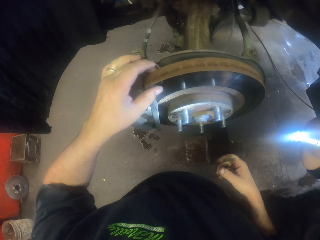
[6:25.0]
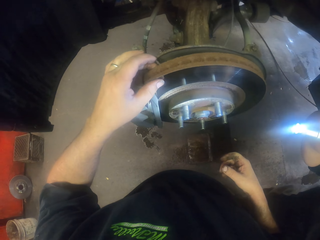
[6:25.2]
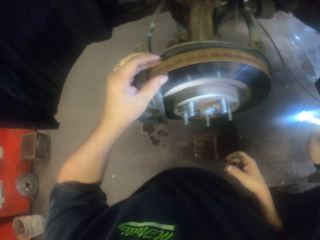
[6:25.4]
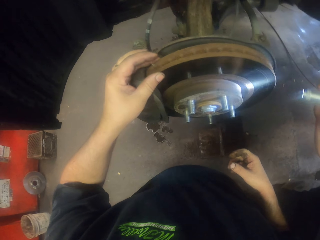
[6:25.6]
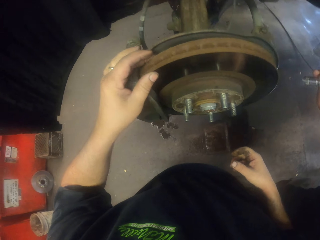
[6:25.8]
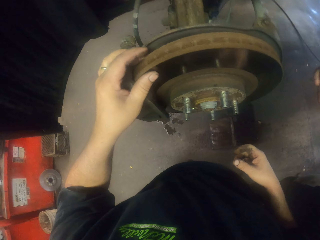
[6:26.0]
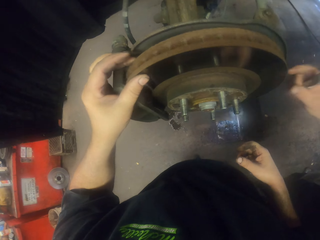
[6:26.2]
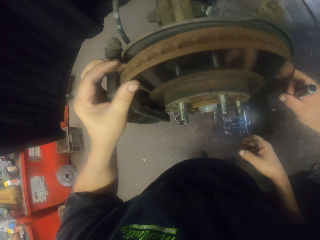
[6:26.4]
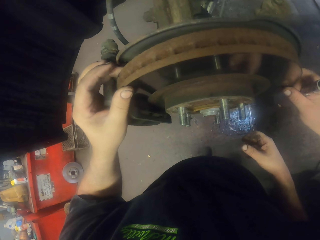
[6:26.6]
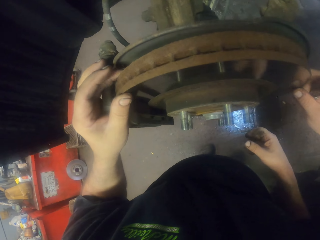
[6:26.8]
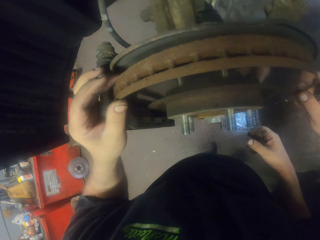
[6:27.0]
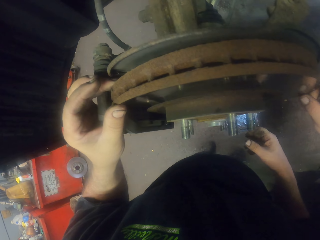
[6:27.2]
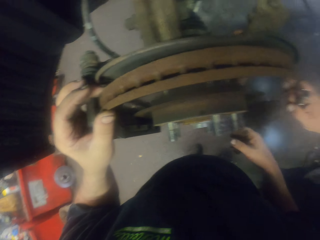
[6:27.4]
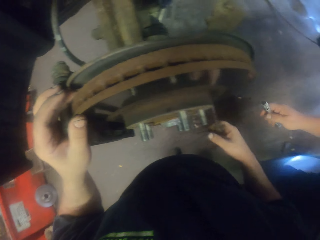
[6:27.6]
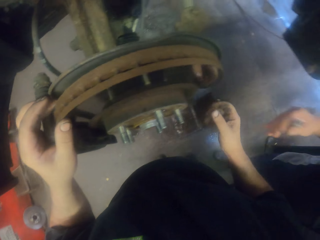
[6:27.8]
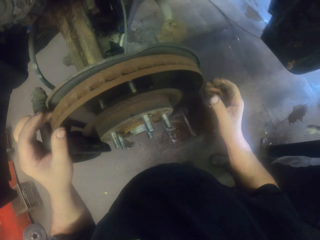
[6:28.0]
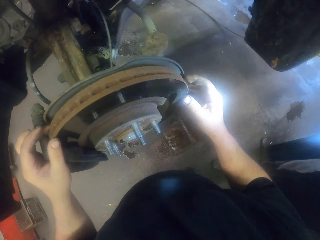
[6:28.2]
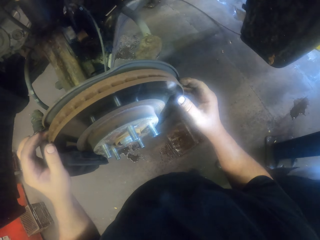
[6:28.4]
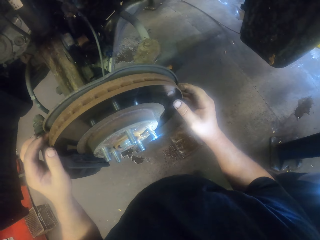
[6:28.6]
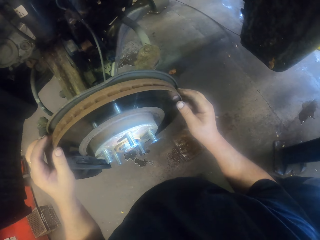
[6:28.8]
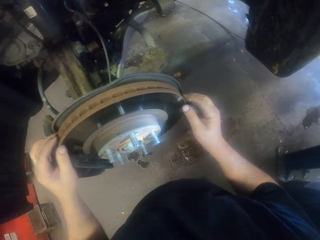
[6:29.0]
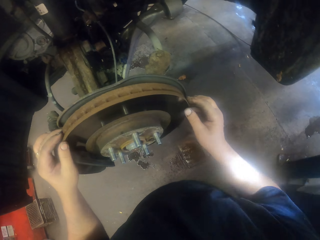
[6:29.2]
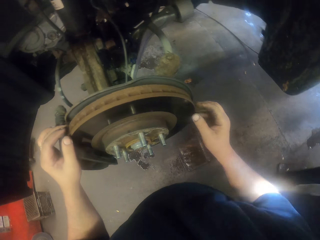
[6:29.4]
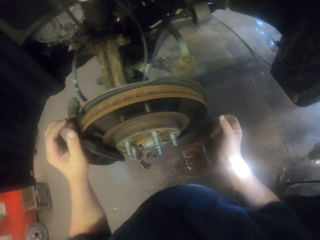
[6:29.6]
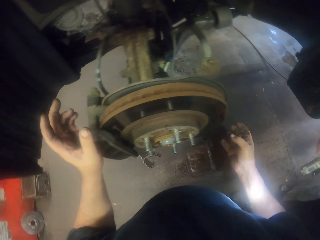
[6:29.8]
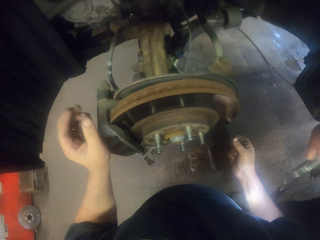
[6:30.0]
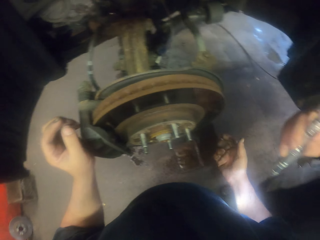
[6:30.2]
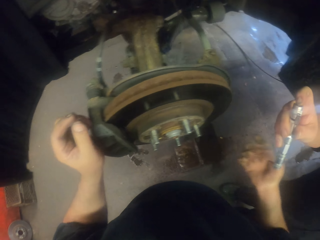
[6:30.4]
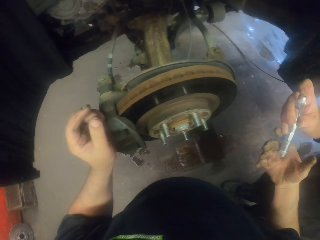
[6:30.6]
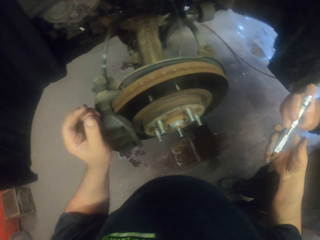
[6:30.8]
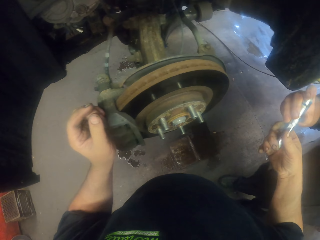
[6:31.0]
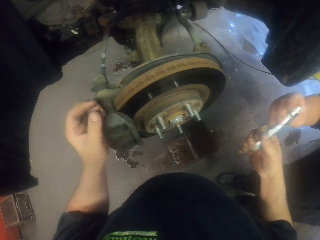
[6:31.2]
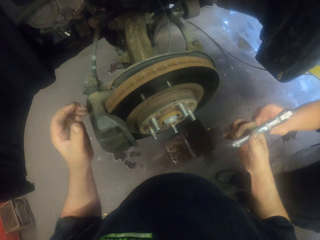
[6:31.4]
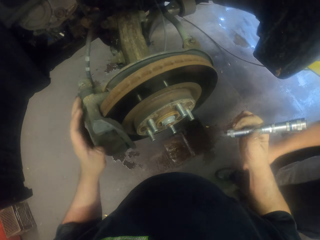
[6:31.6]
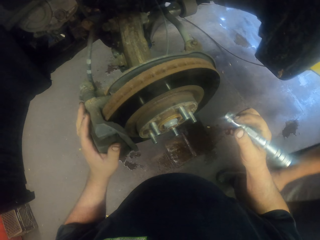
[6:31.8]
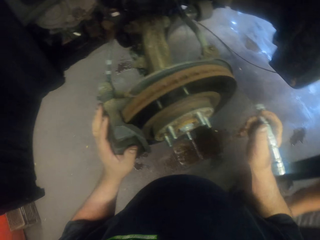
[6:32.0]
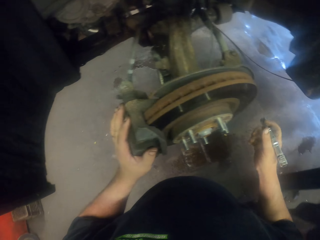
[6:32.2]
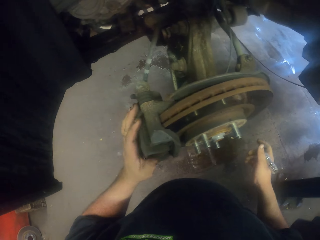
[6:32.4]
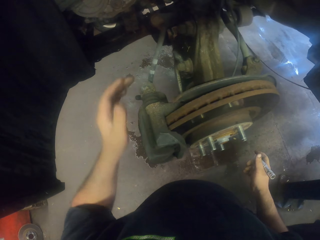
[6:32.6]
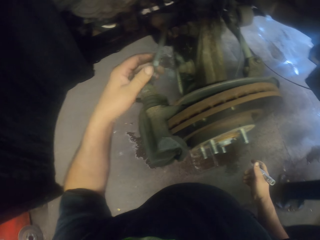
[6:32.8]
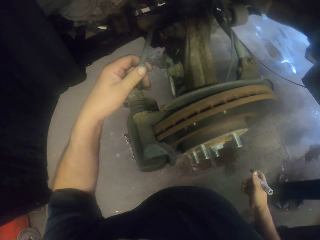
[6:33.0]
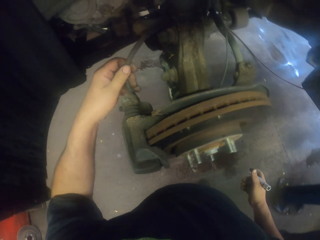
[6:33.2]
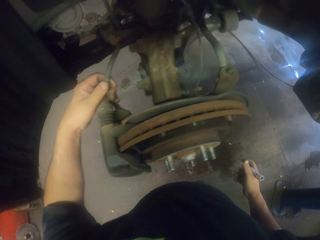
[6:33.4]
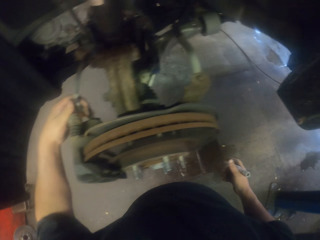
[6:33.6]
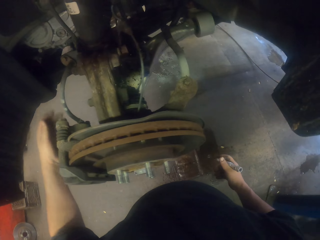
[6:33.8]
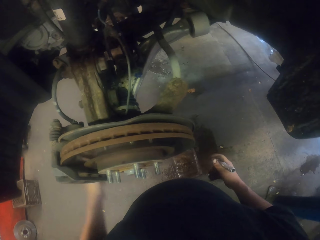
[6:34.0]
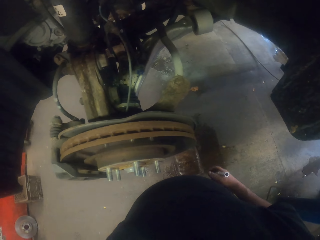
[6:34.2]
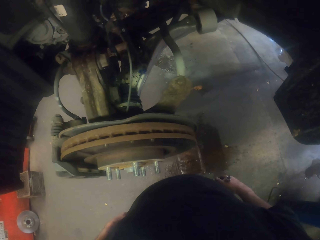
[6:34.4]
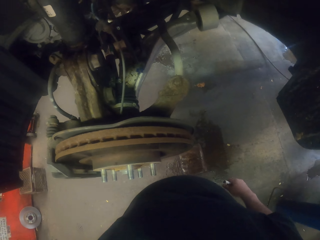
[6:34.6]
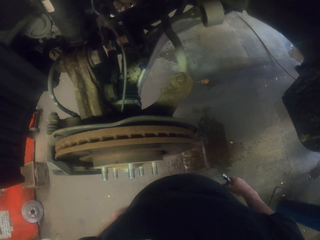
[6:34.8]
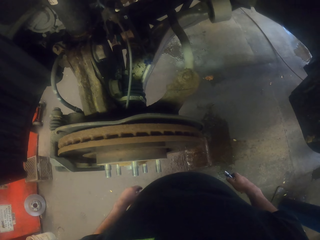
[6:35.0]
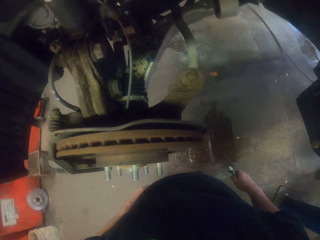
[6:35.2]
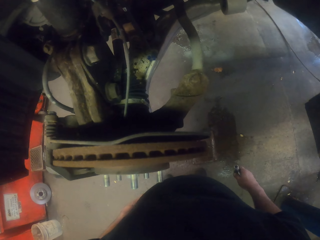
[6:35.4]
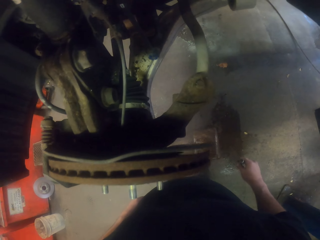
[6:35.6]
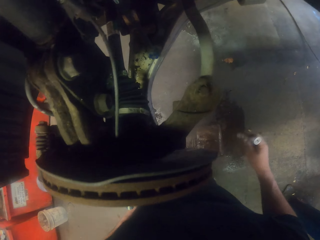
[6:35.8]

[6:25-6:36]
The camera wearer touches the wheel disc. A man touches the wheel disc. The man looks at the wheel disc with a torch. The camera wearer speaks with gestures. They pick up the torch from the man. They touch the caliper housing and hold the torch. The man walks. The camera wearer pulls a wire. They turn to the side.

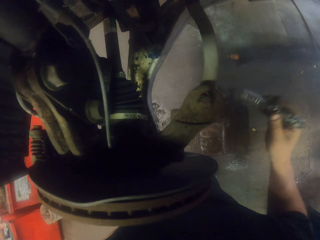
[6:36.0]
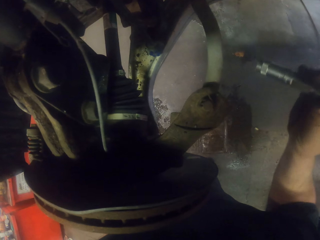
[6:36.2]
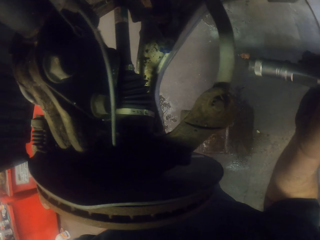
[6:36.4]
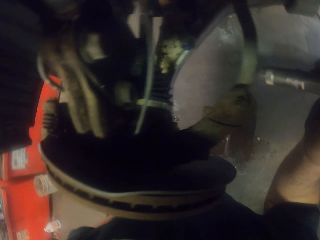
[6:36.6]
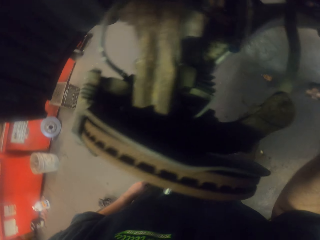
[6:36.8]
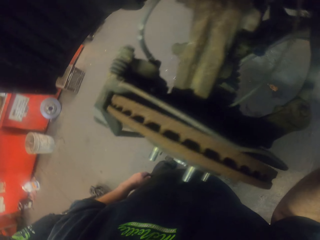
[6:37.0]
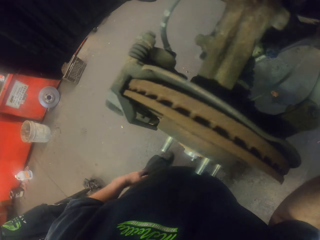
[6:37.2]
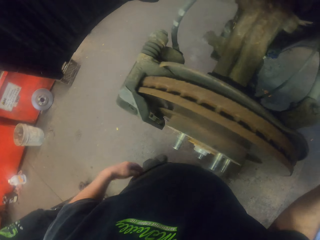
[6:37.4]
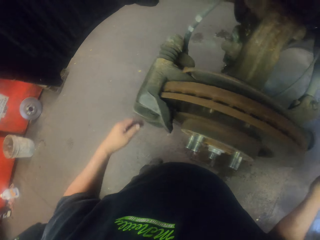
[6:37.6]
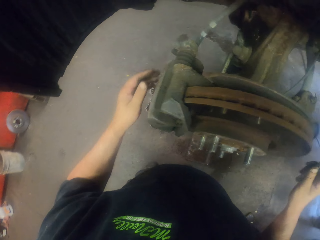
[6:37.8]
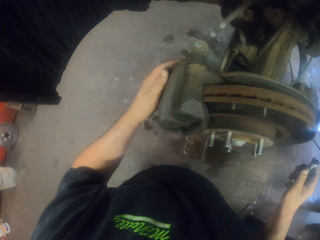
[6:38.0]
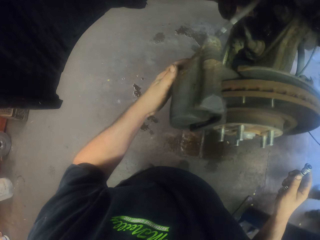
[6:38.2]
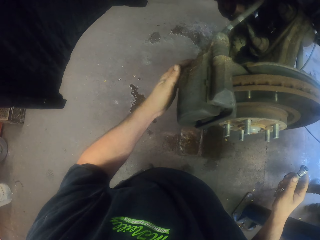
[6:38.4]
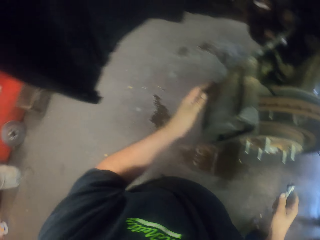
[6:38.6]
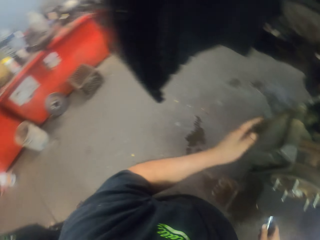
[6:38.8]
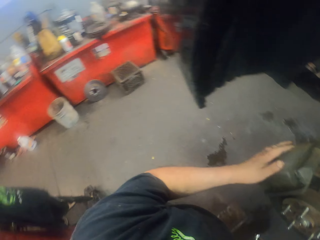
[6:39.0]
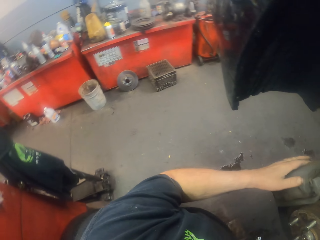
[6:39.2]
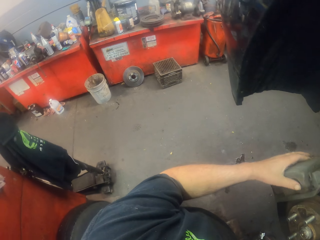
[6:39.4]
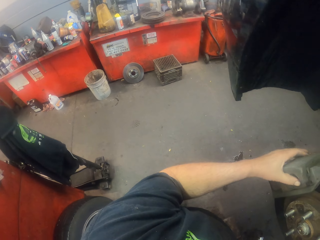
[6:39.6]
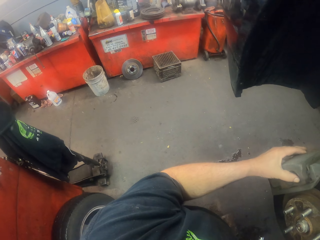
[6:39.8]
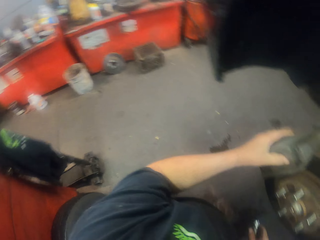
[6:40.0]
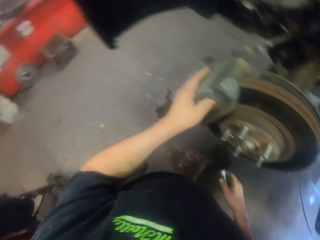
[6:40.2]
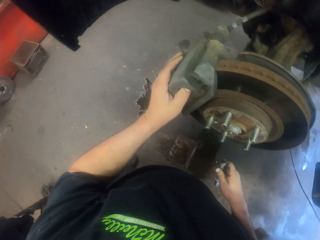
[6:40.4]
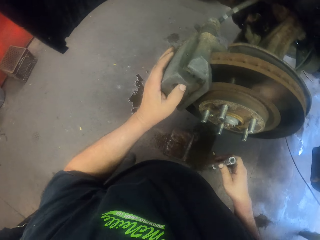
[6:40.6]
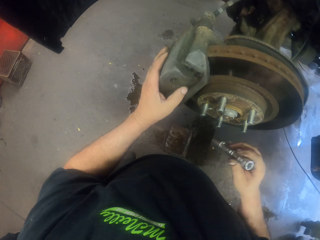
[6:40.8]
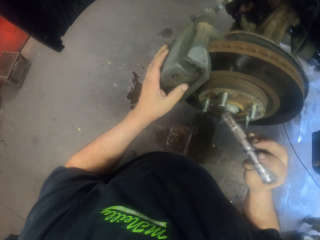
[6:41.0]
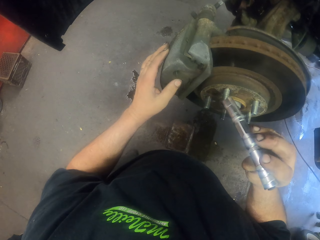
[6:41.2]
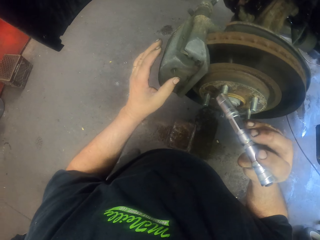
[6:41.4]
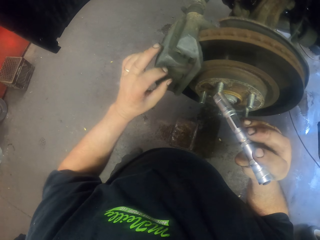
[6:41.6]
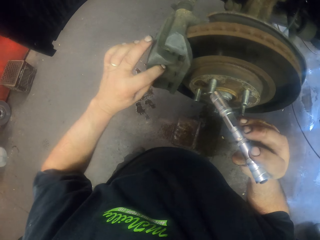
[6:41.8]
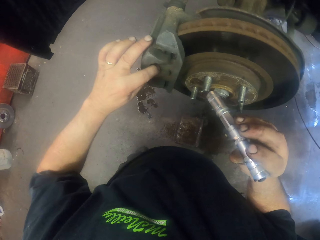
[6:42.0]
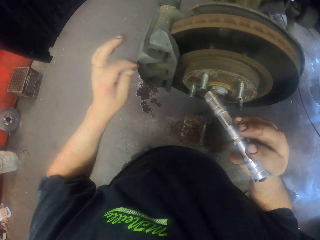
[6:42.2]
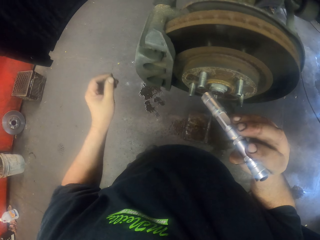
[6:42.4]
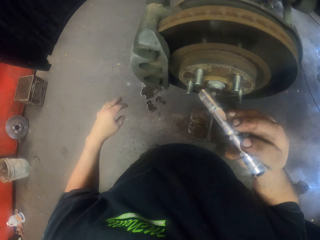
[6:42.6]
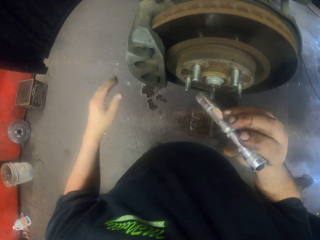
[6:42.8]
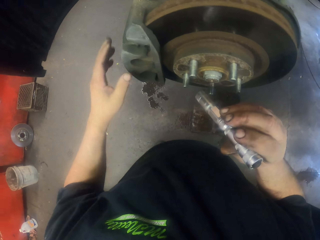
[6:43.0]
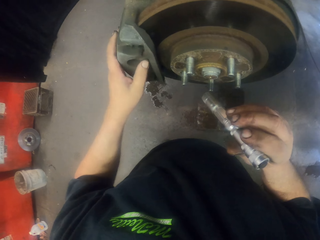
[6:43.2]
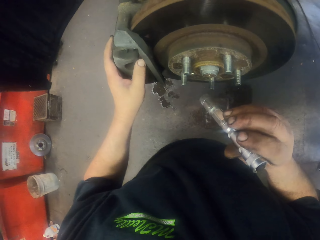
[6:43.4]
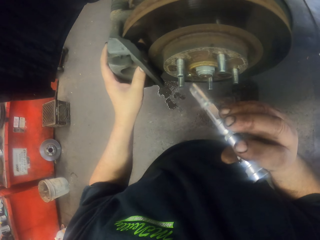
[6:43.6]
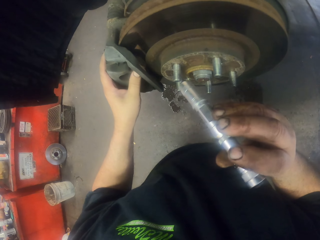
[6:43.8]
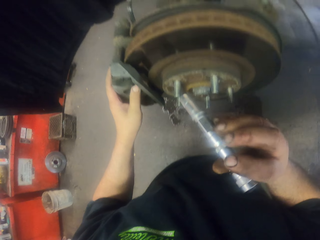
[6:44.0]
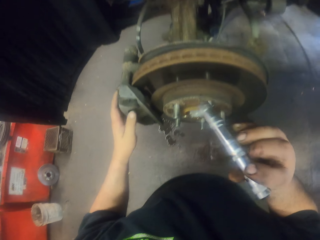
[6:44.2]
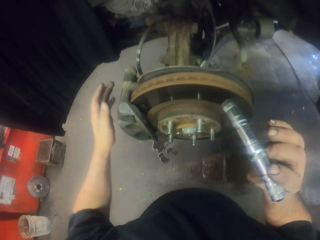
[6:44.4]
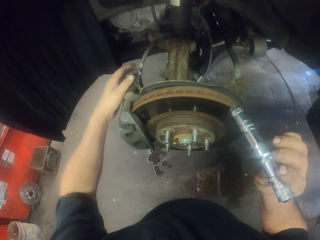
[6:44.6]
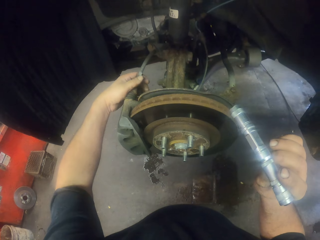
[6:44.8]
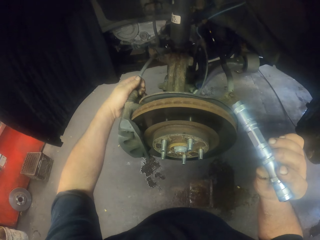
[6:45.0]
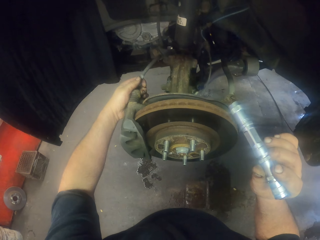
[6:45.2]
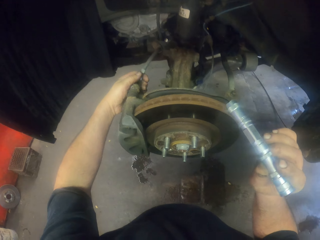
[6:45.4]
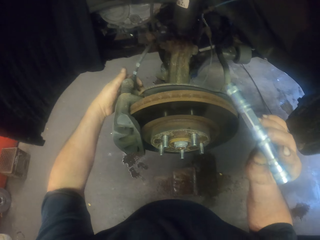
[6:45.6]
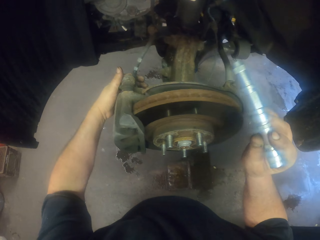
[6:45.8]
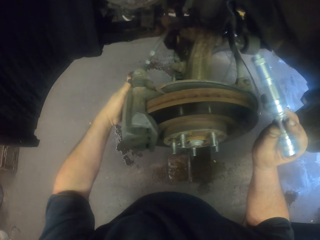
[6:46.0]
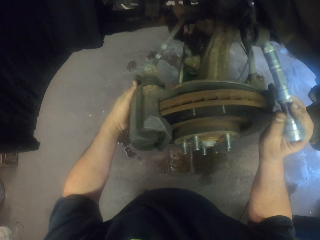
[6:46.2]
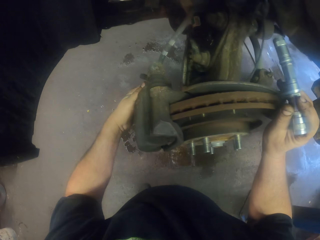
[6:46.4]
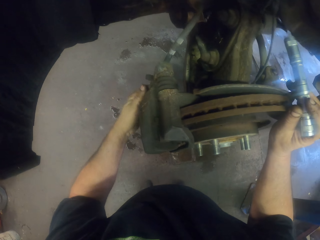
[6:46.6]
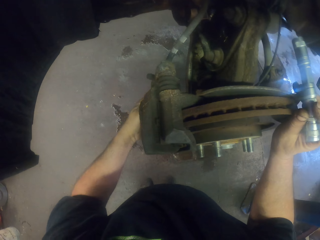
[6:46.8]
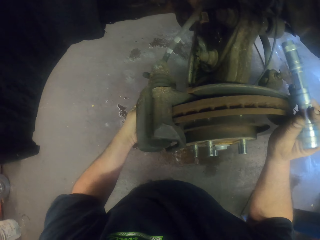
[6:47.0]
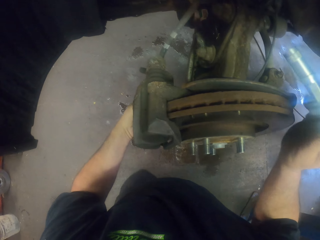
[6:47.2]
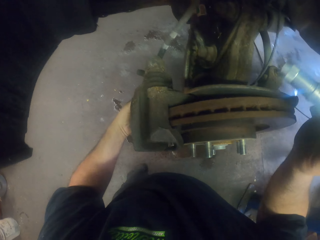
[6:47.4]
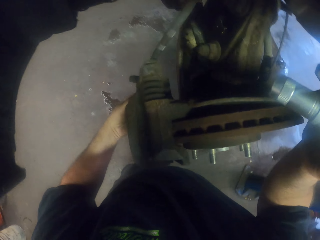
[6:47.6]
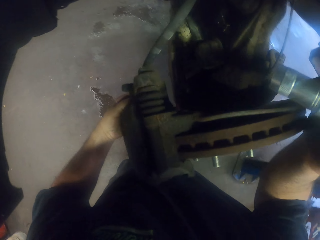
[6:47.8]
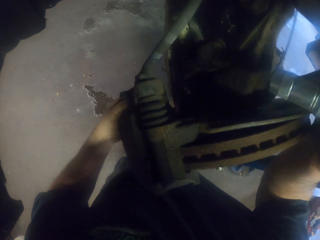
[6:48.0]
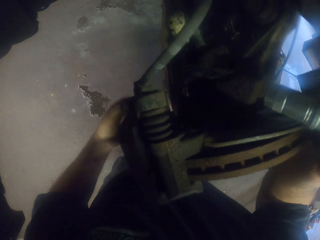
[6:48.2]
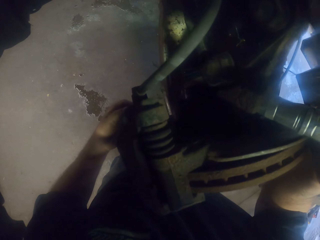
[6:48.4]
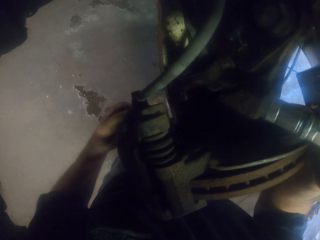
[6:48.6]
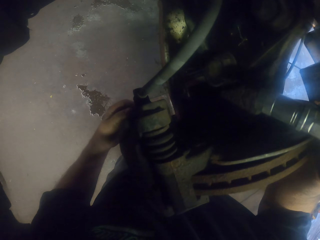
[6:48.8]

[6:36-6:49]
The camera wearer holds a torch. They touch the caliper housing. They hold a car tyre metal. They look around. They turn to the side. They hold the torch. They touch the caliper housing with a finger. They touch the caliper housing. They hold the car tyre metal. They pull a wire. They turn to the side. They touch the wheel disc with the right hand.
